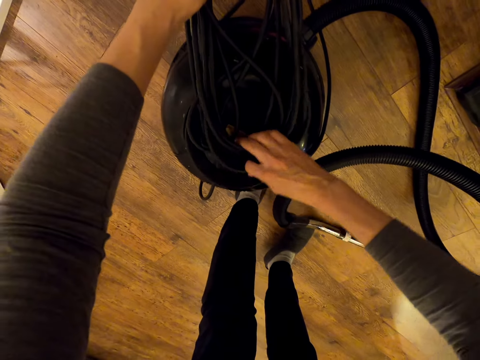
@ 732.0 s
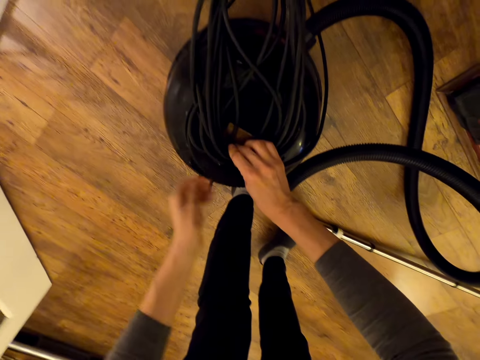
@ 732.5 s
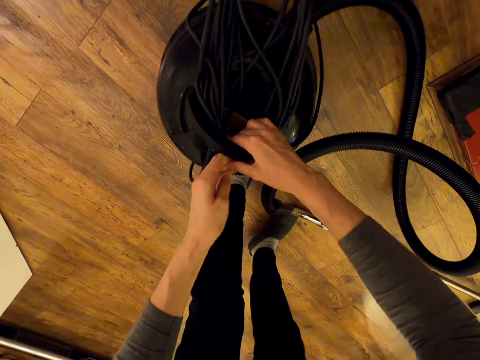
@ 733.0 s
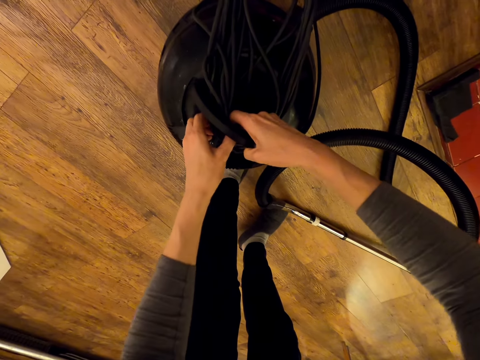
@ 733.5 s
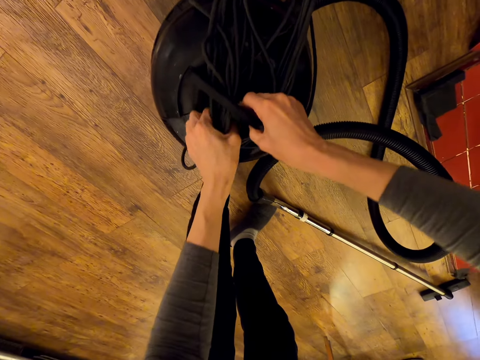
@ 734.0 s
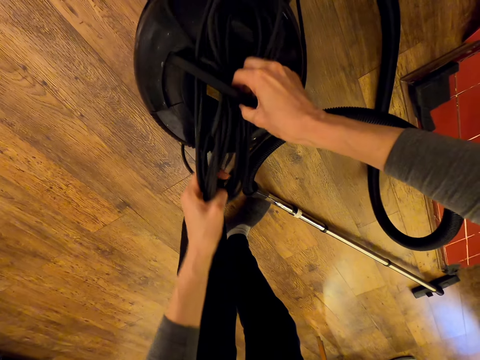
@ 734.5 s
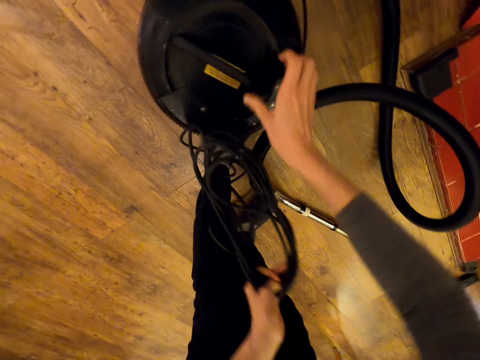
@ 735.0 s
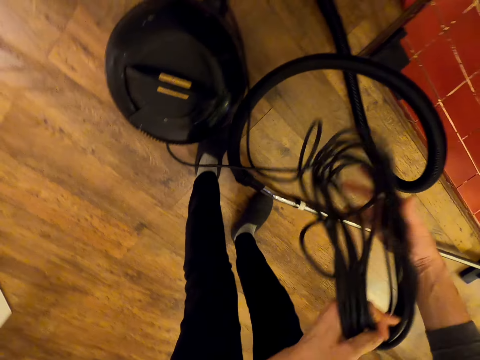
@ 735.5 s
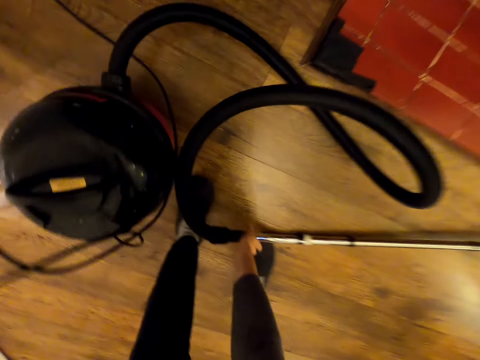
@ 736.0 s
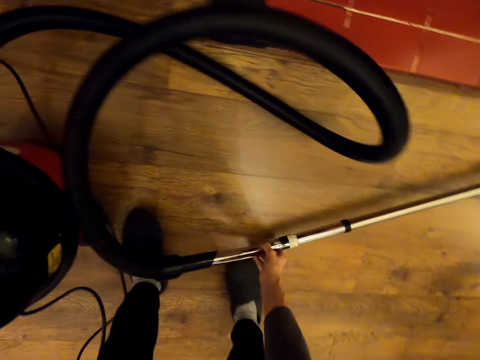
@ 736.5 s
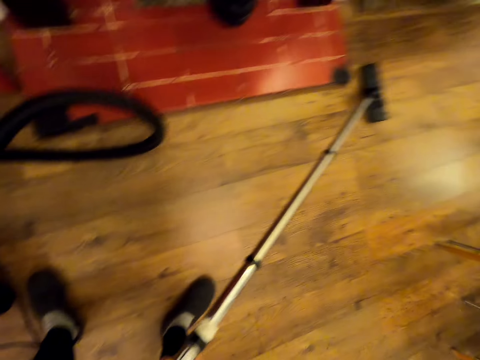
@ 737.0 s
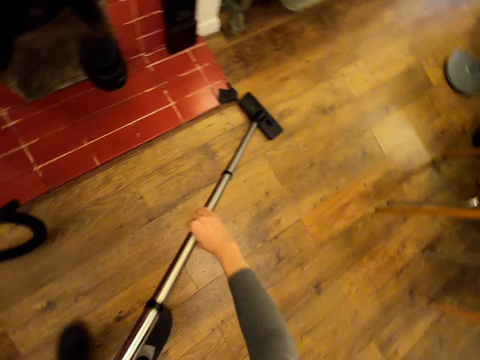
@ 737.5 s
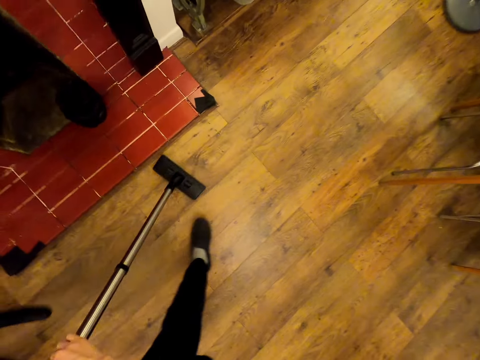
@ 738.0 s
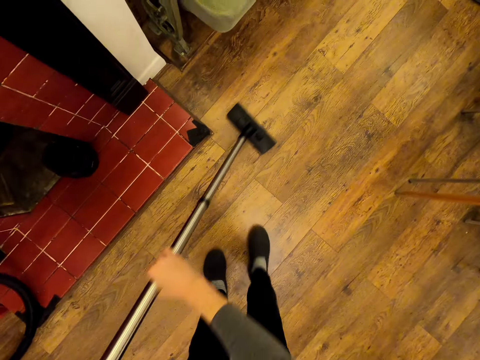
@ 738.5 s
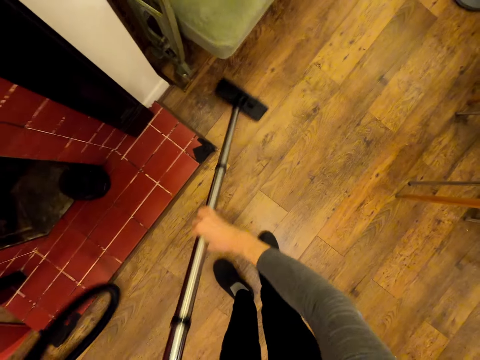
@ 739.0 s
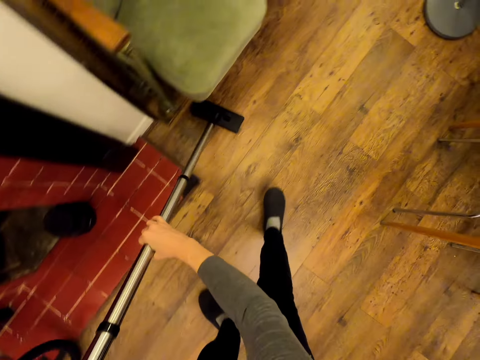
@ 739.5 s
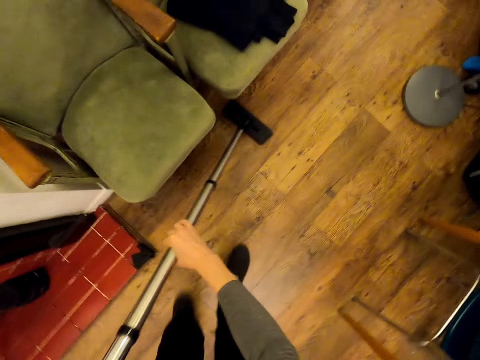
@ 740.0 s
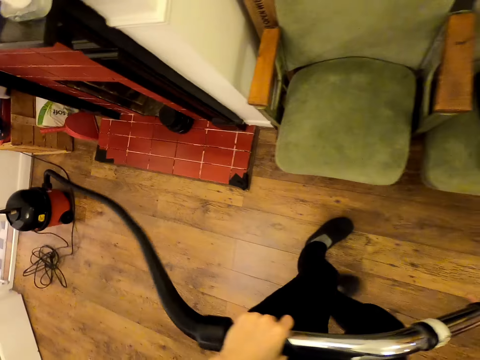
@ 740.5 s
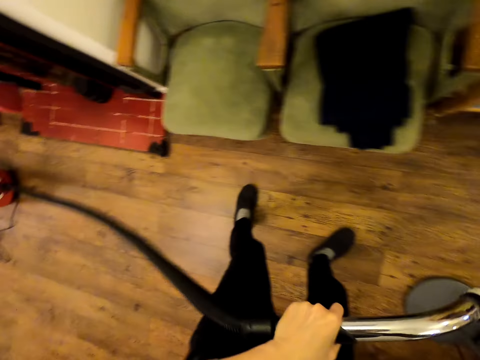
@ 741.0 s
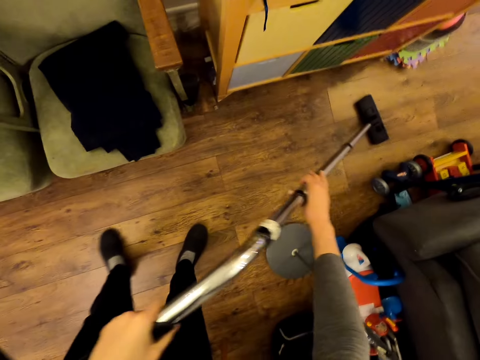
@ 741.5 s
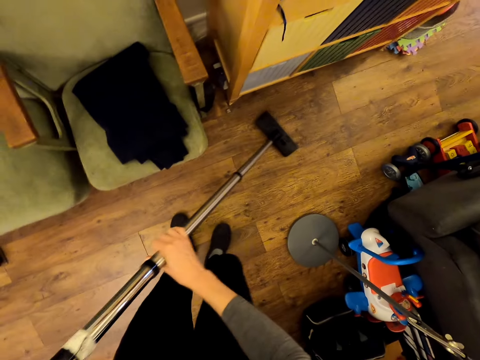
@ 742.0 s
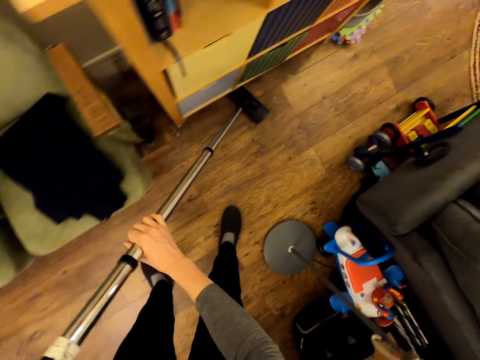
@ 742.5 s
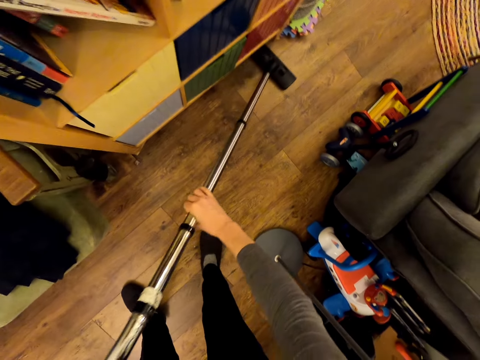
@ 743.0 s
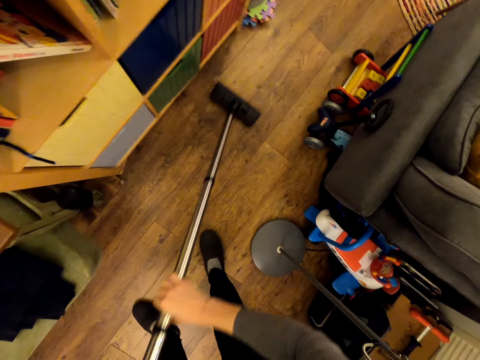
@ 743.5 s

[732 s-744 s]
The camera wearer picks up a vacuum cleaner. They clean the room.

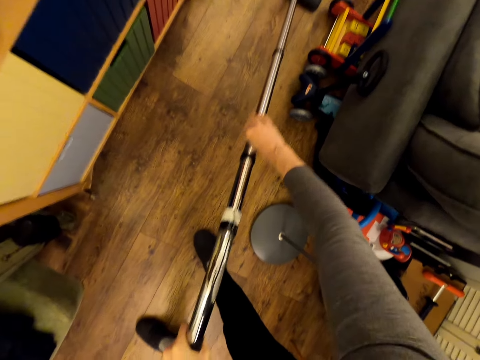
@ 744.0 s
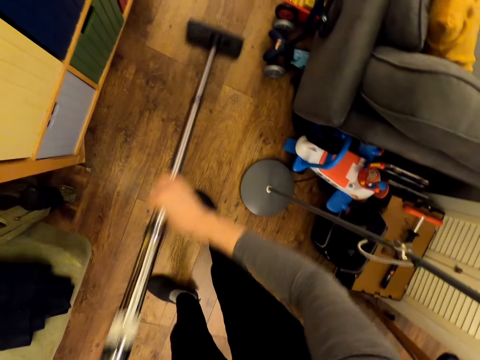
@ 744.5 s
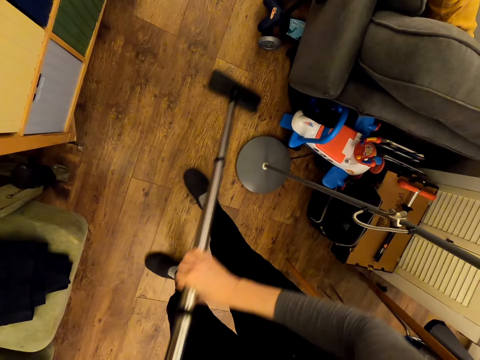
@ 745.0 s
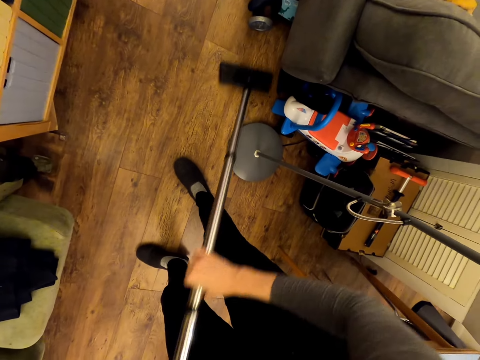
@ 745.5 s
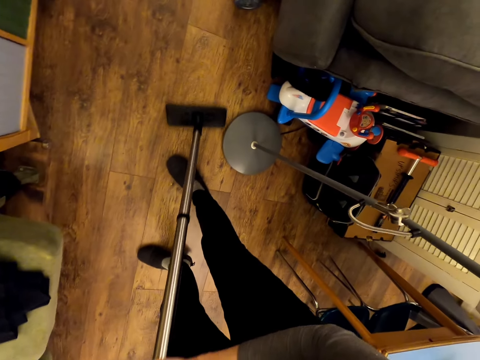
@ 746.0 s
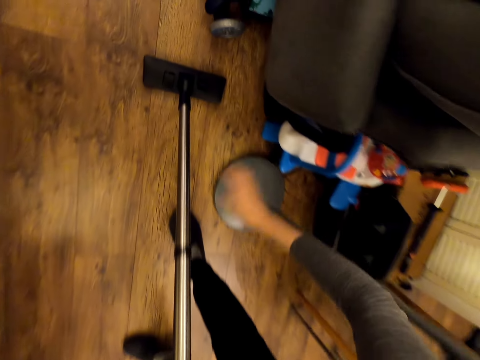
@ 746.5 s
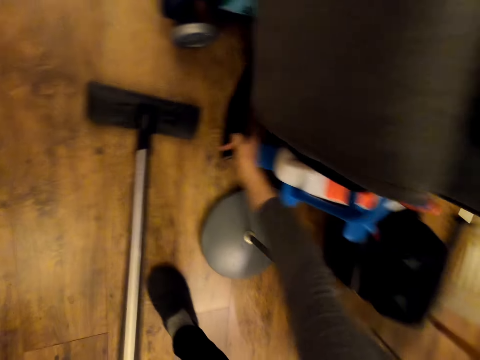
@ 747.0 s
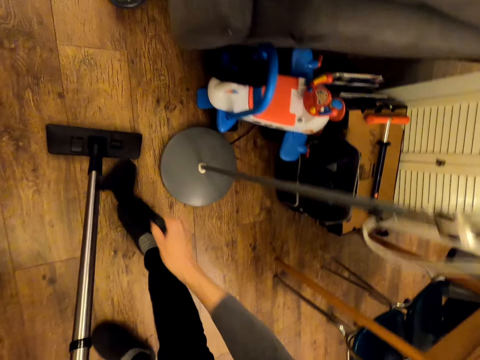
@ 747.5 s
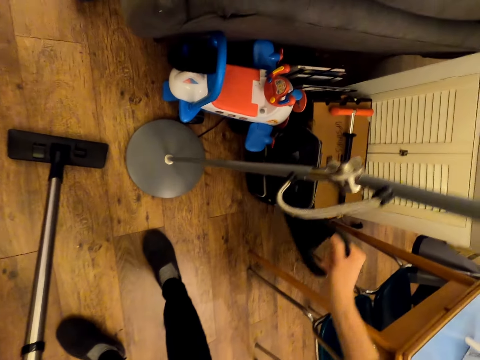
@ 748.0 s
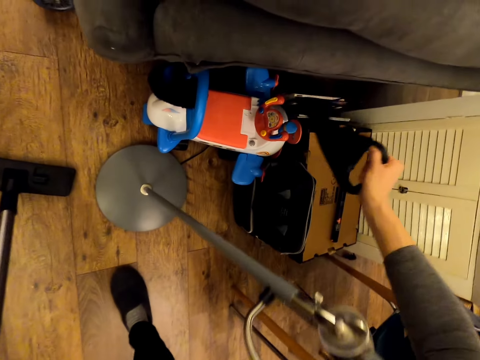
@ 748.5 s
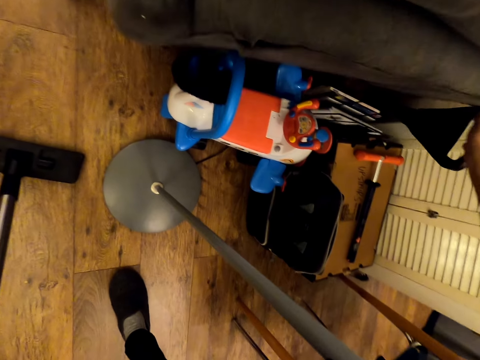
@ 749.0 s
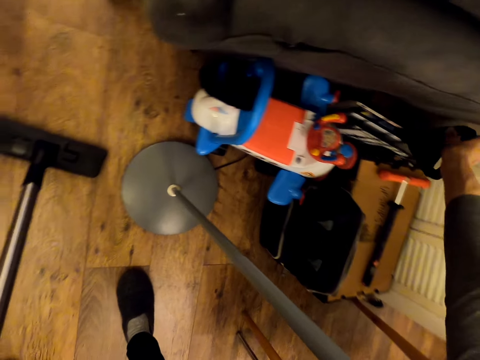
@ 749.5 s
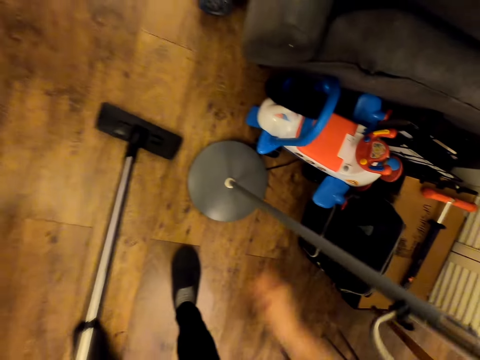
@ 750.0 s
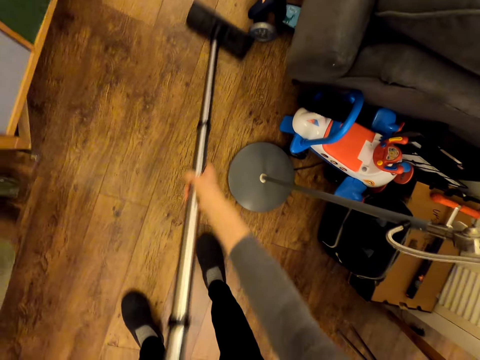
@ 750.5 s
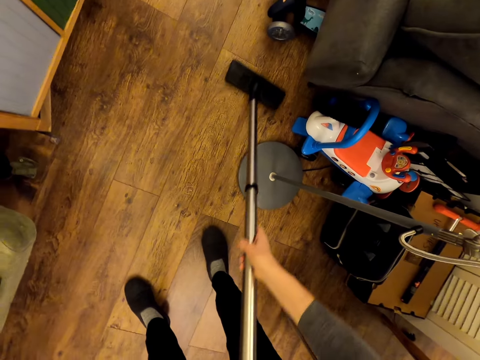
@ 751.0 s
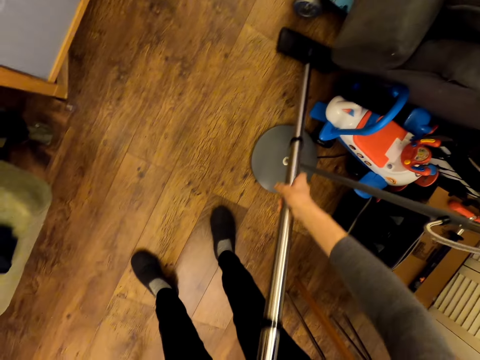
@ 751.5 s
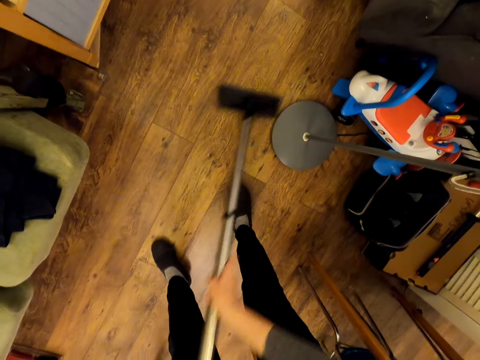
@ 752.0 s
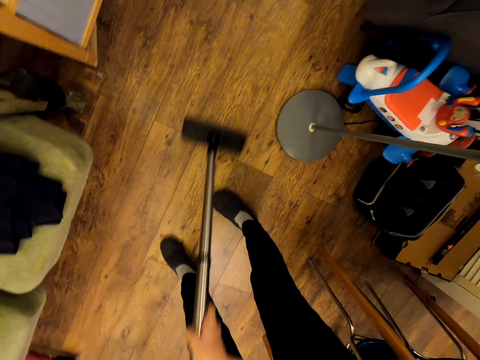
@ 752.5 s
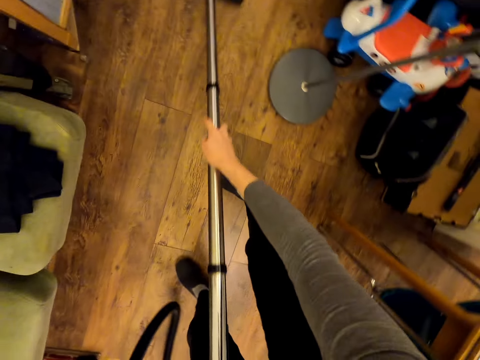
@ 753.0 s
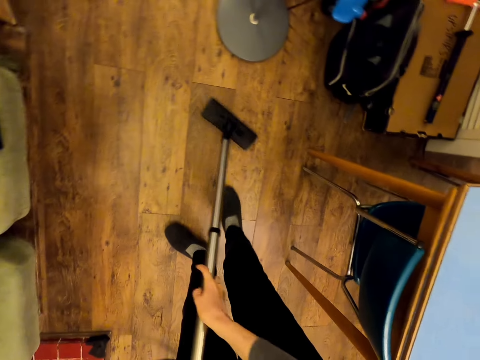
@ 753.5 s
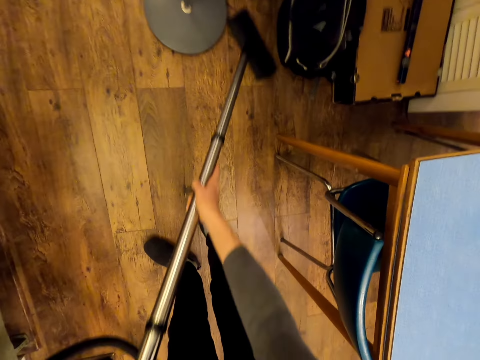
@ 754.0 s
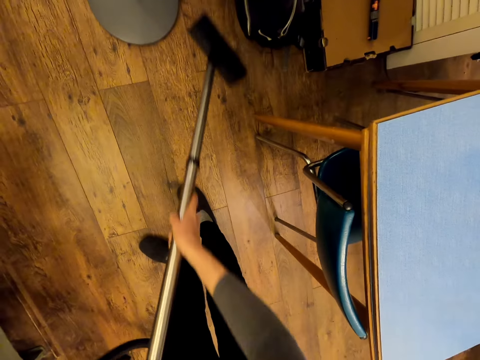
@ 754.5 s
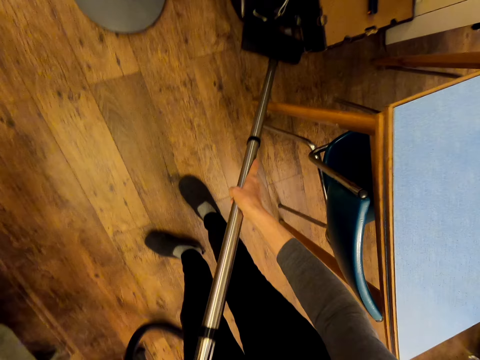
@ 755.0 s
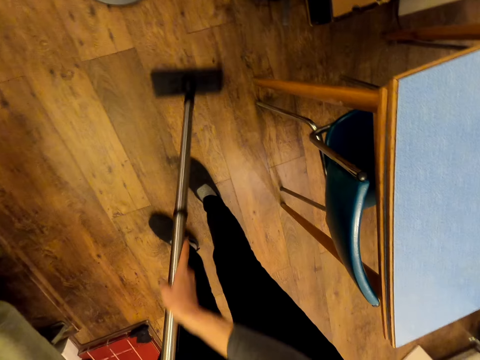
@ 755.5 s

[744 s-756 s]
The camera wearer picks up something. They place the object in a corner, beside the seat. They clean the floor. They clean the room.

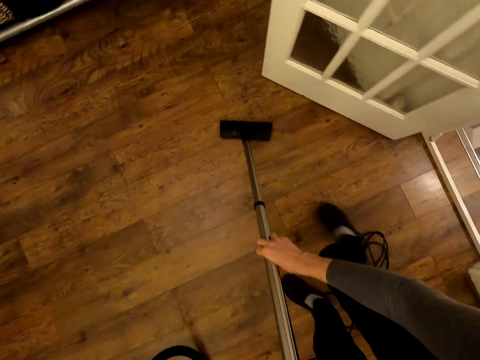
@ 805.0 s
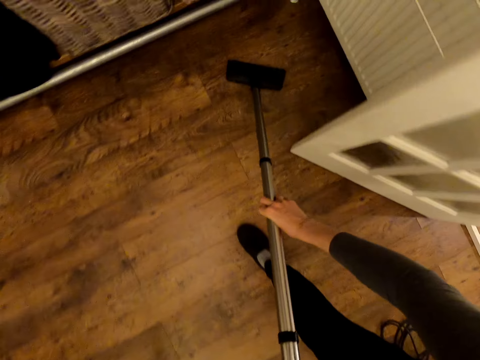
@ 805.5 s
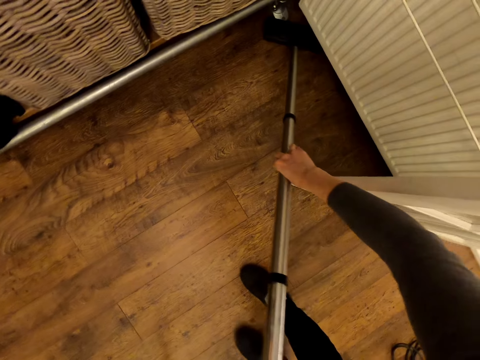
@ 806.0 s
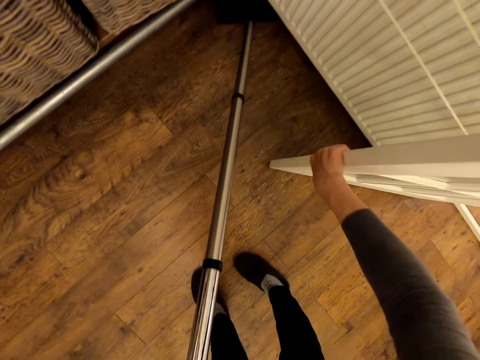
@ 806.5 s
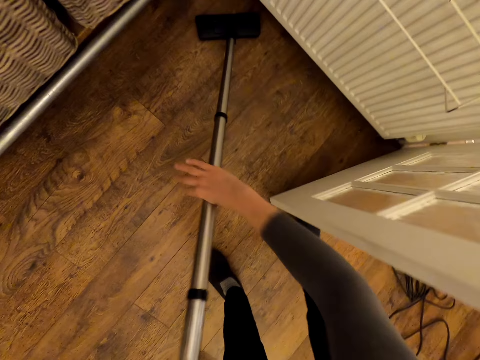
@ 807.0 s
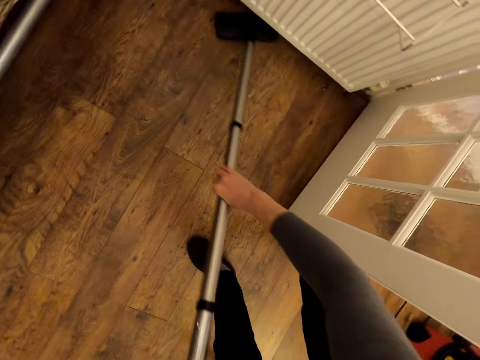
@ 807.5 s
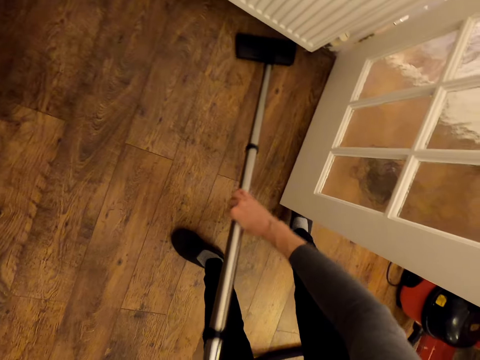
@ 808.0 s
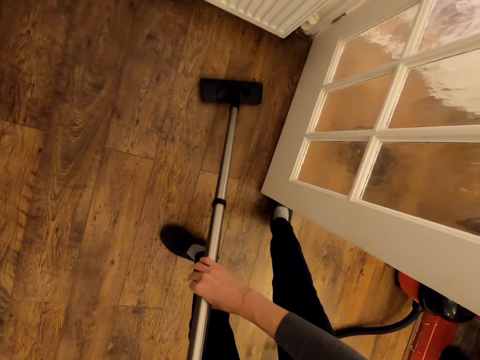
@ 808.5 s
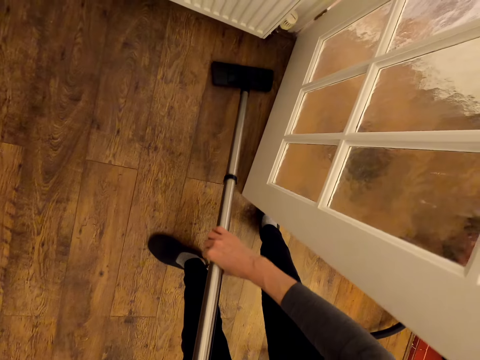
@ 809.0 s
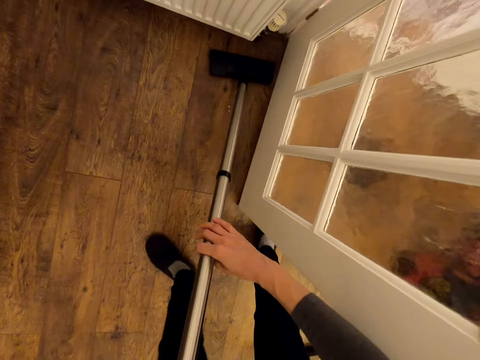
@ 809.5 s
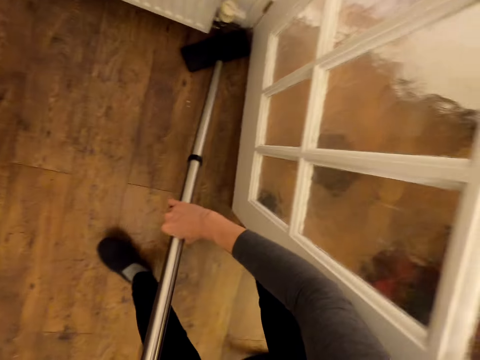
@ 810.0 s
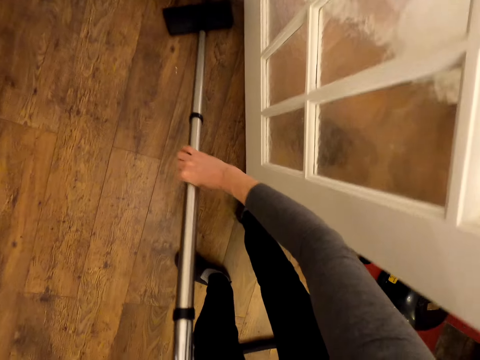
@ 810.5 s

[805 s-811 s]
The camera wearer holds the door. They clean the room.
